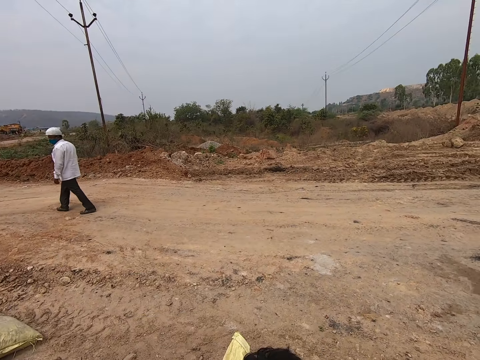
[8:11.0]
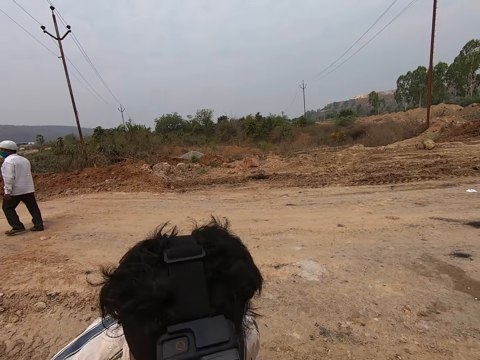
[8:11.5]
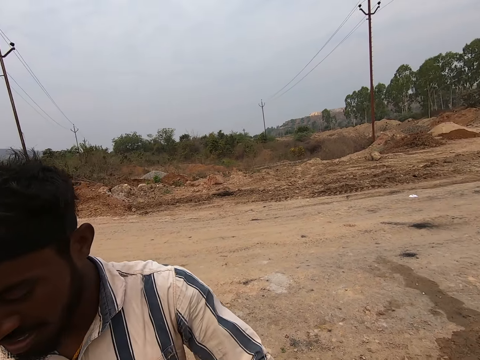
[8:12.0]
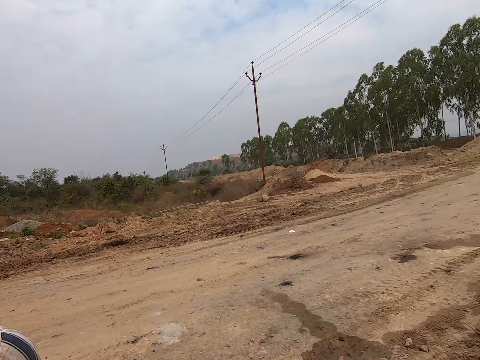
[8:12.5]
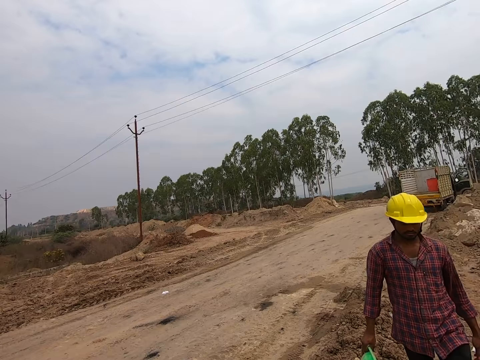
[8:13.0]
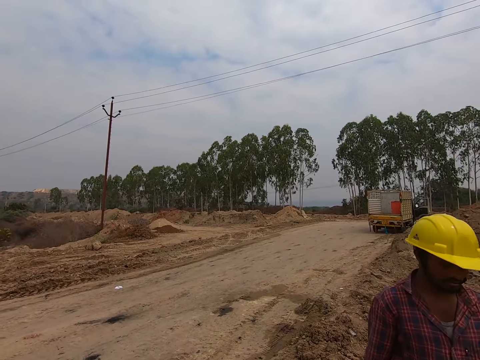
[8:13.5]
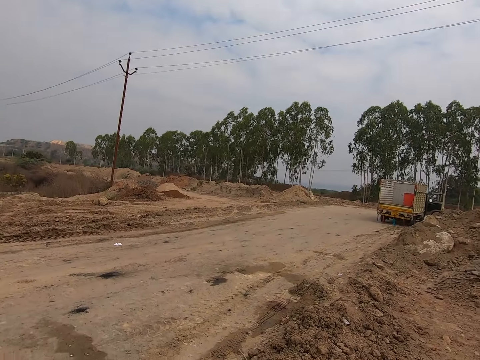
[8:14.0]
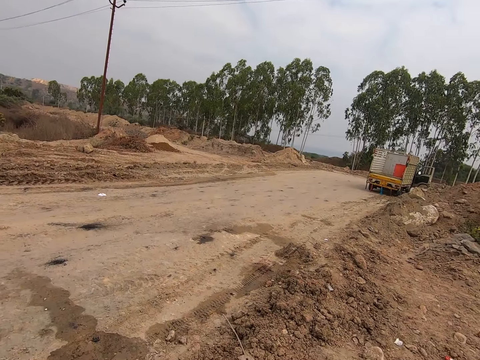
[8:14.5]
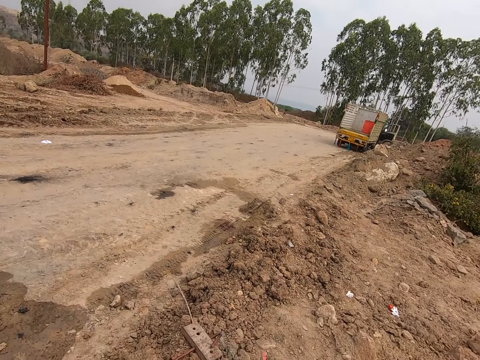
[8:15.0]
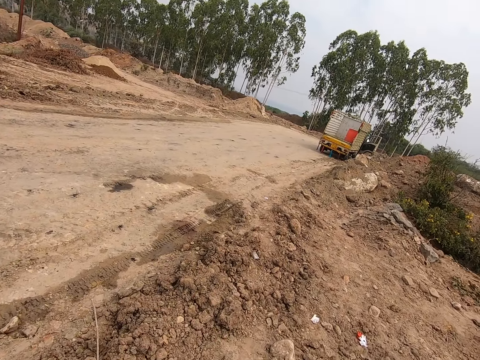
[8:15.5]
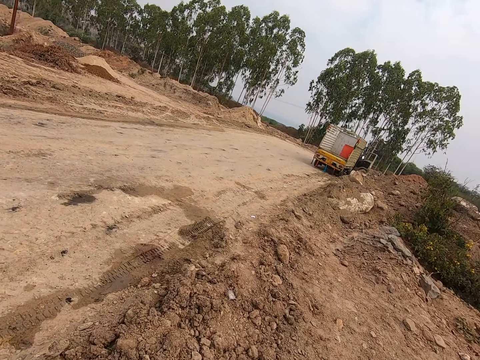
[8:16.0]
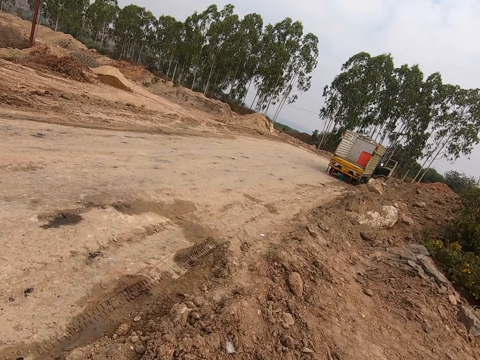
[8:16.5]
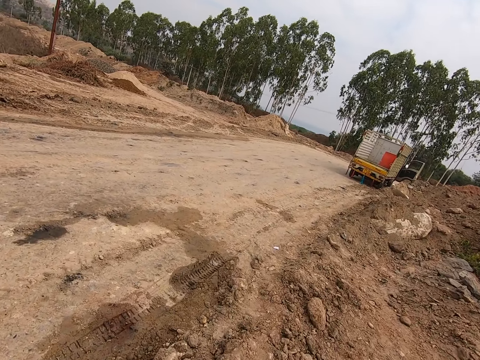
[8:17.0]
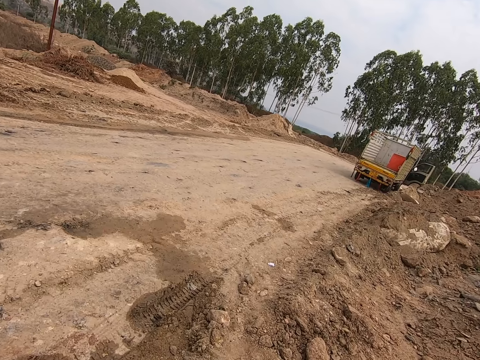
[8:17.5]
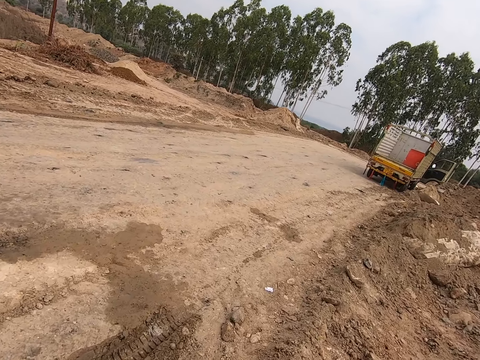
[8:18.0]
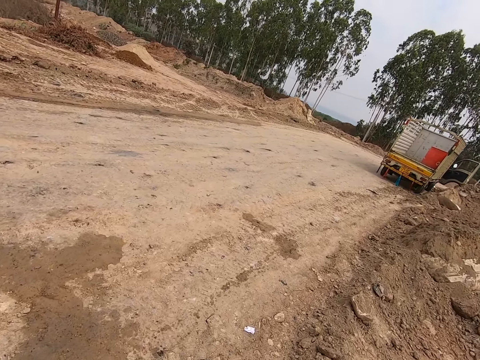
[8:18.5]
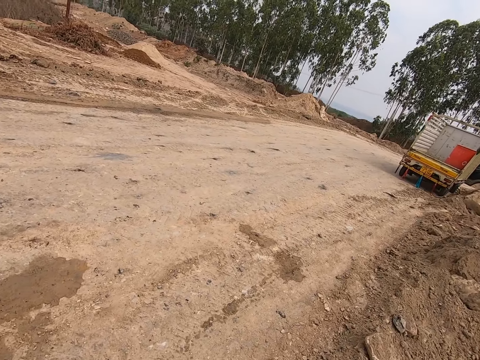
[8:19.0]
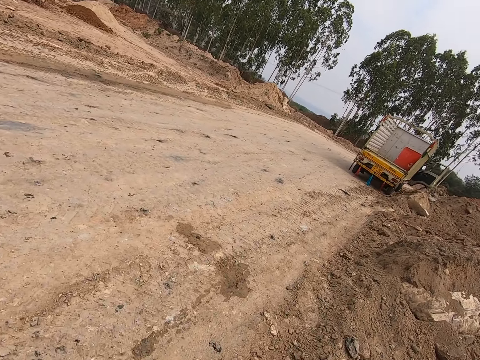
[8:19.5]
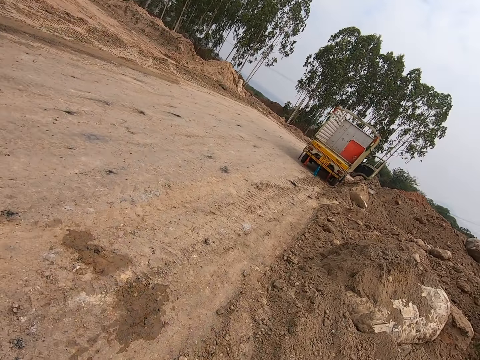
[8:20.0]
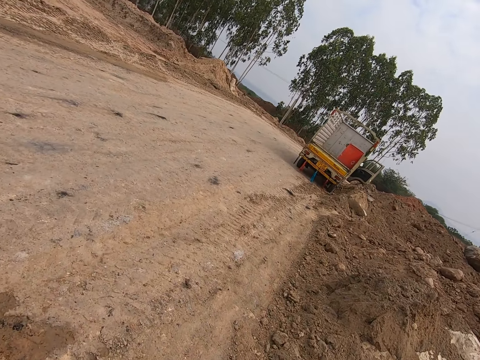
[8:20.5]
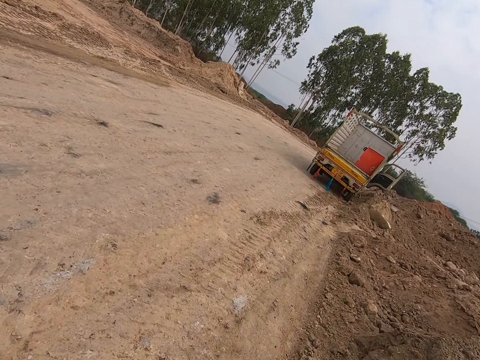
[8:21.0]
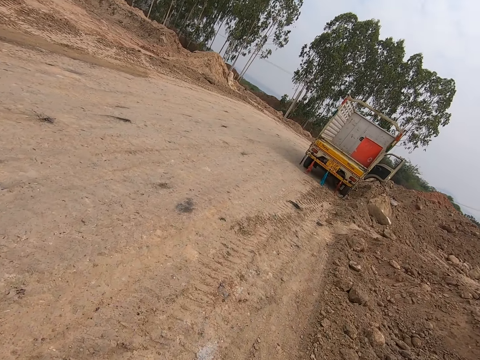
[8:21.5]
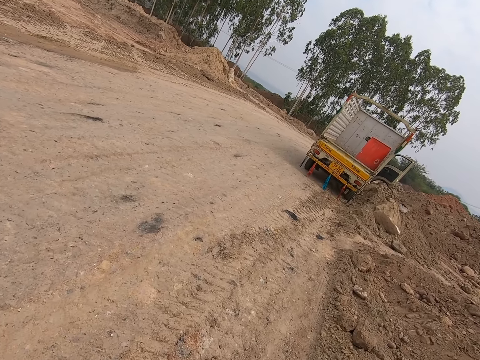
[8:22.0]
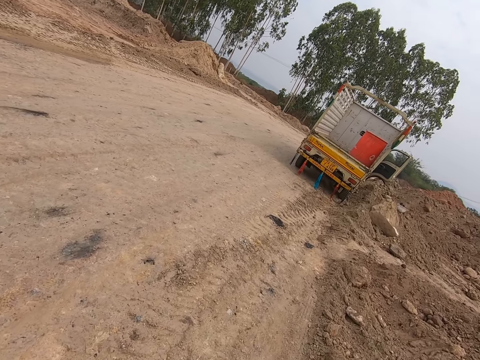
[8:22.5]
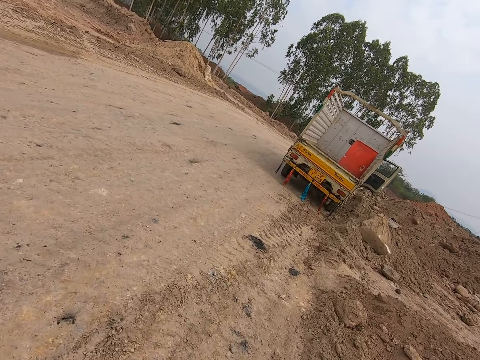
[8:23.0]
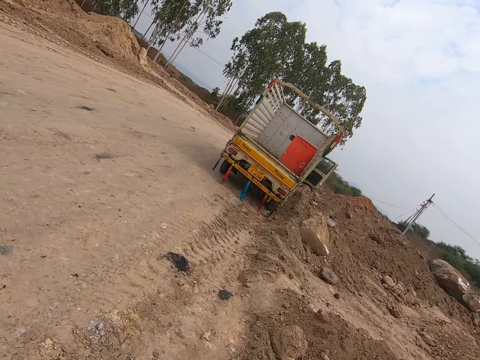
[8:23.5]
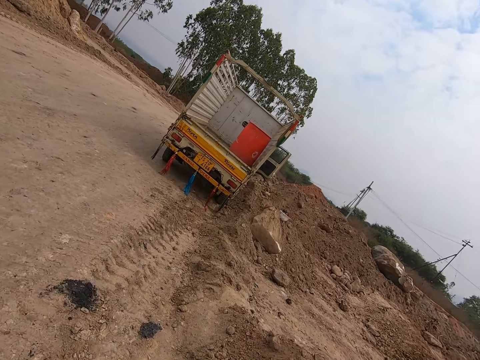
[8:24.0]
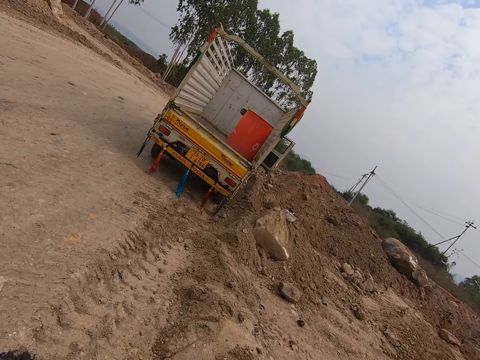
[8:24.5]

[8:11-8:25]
A person bends down and gets up. The camera wearer looks around. They turn back. Another person walks around. The camera wearer walks forward.

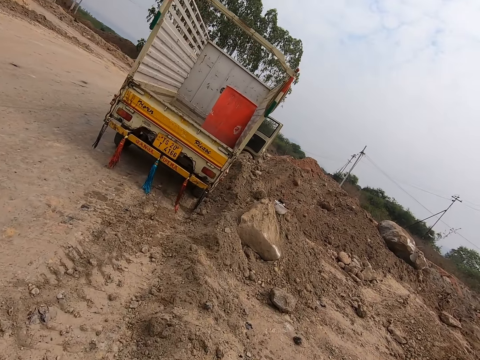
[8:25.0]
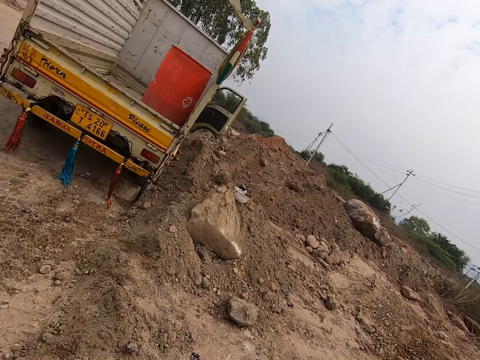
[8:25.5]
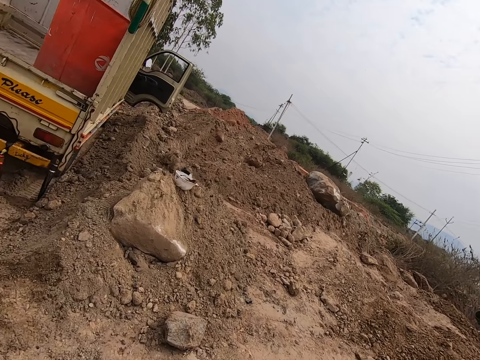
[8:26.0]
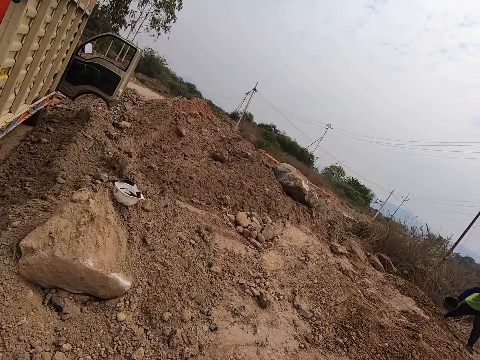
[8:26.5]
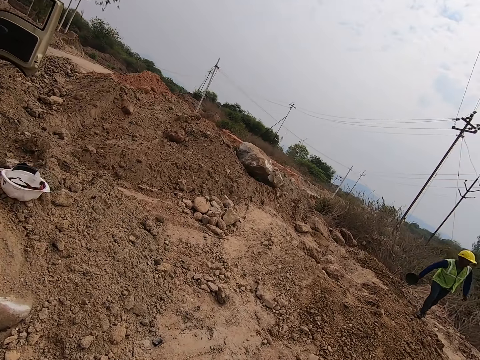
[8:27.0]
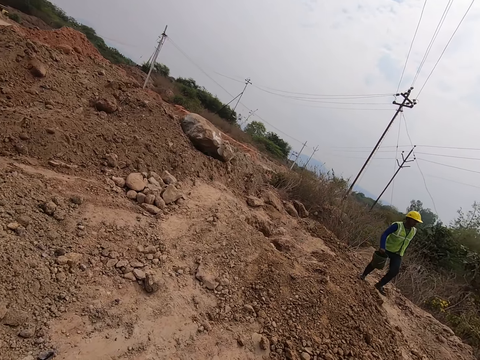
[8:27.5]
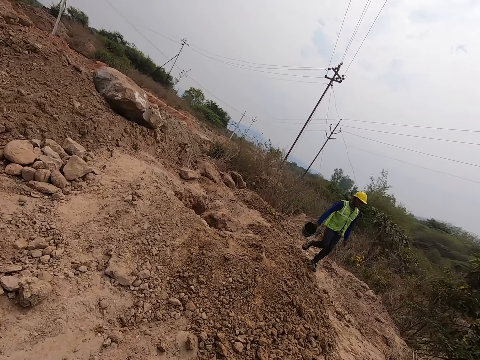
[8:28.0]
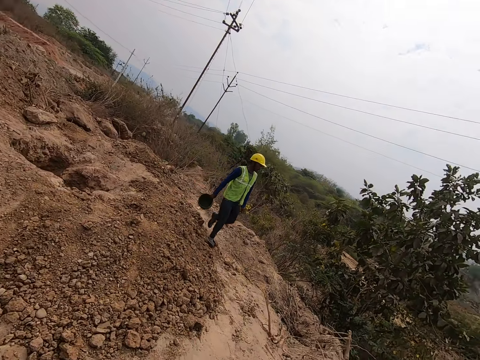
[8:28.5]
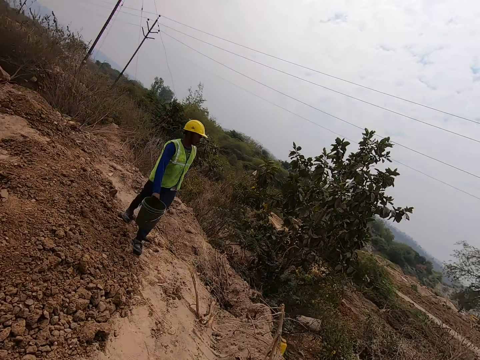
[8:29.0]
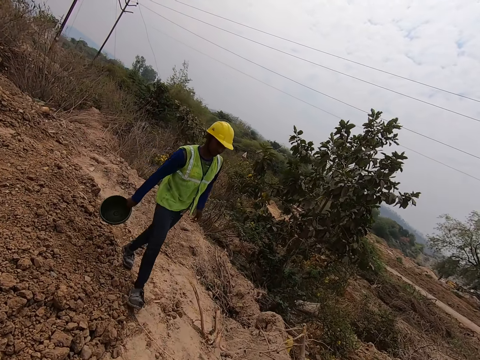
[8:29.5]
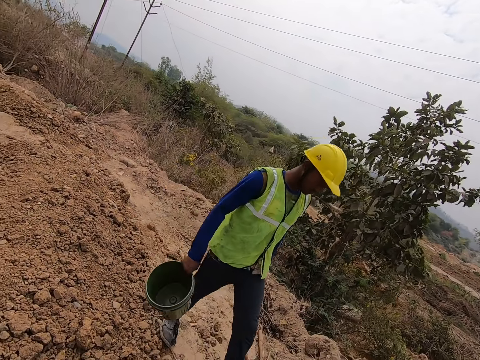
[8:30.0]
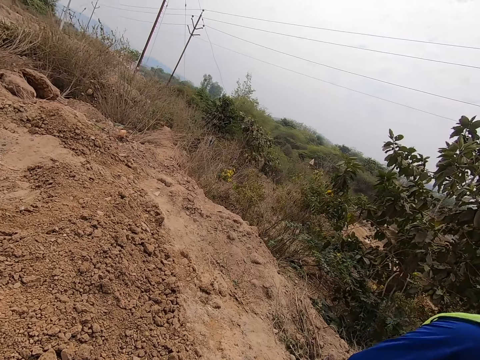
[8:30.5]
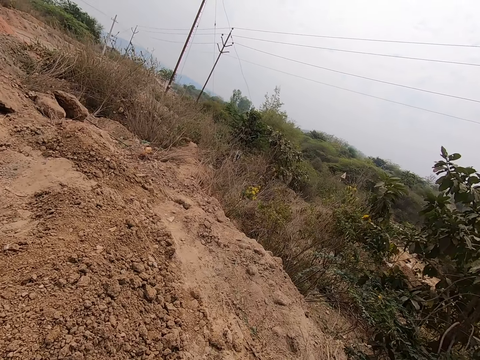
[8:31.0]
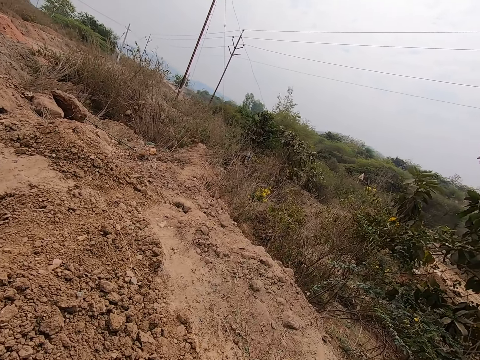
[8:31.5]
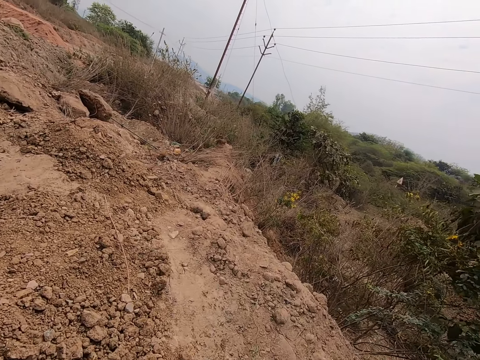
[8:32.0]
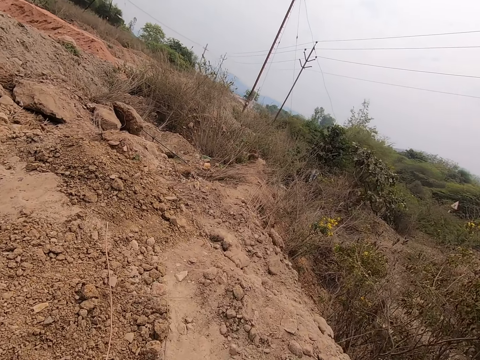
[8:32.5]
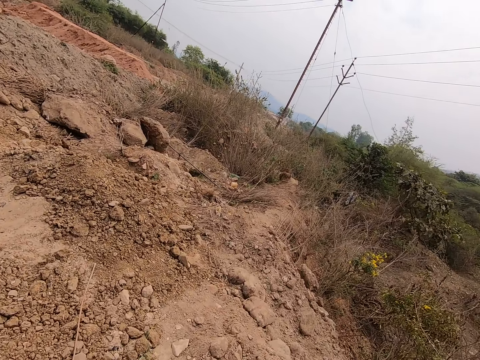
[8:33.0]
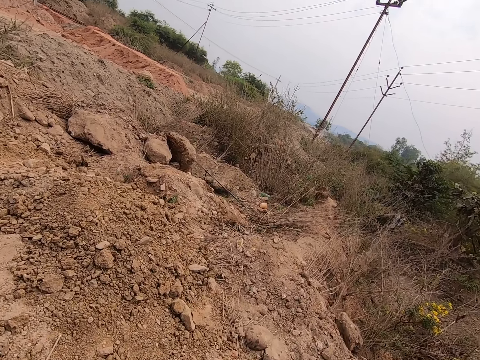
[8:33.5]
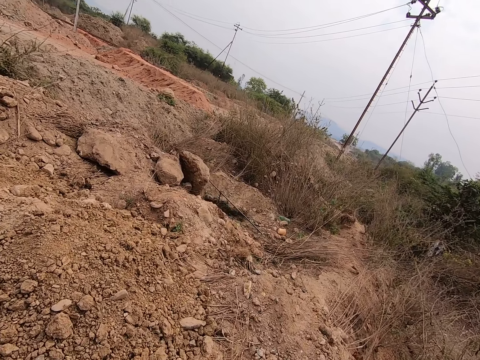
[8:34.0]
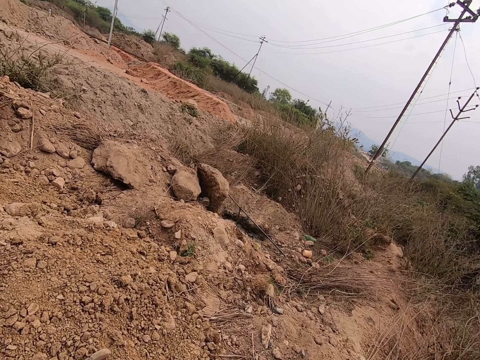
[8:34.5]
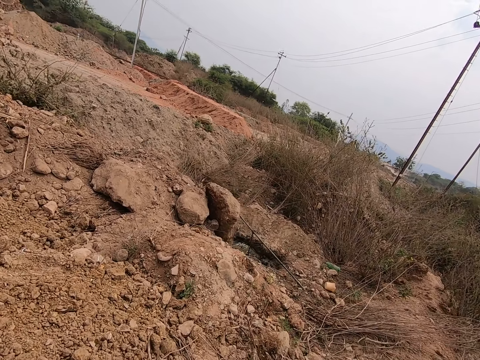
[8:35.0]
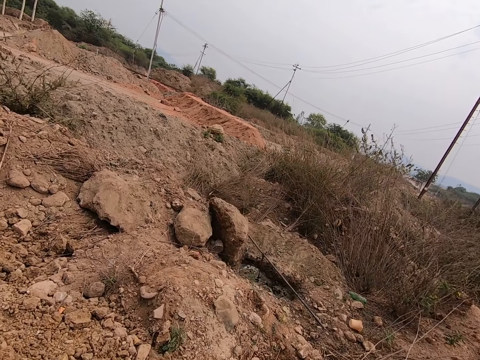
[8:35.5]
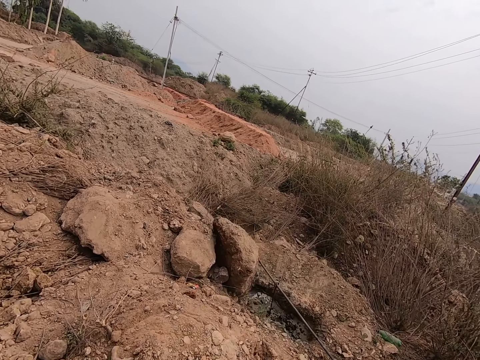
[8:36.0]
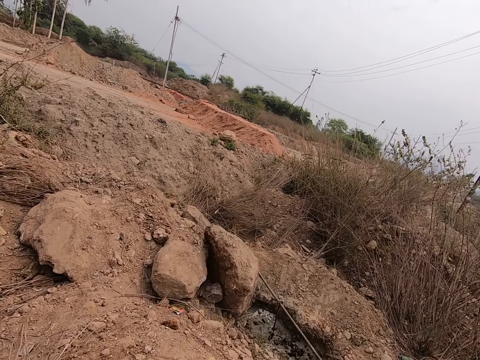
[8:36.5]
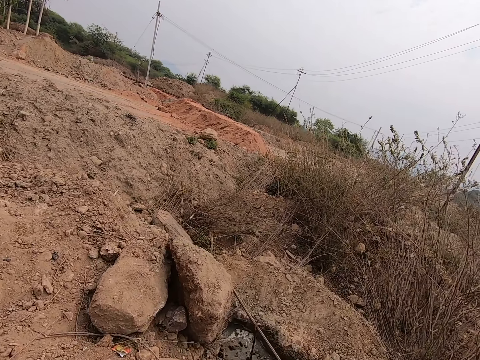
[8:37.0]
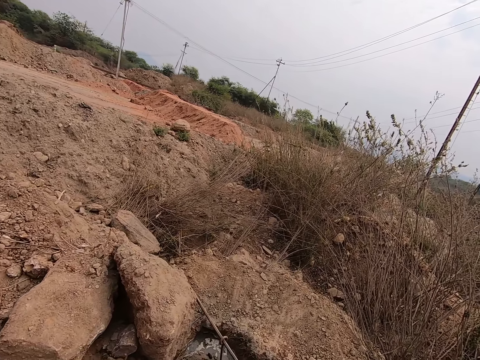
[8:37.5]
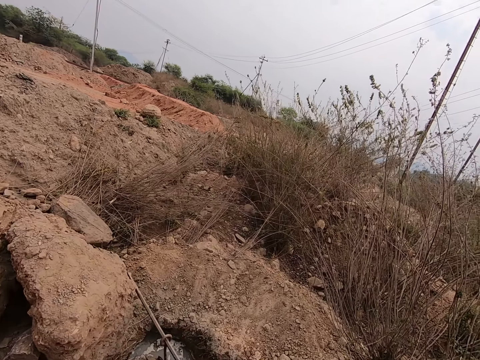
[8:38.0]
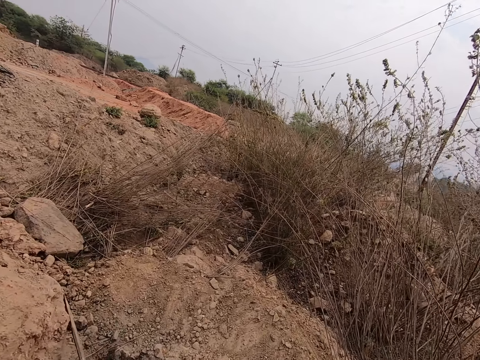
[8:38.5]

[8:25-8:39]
The camera wearer turns right. A person walks around. The camera wearer walks forward.
